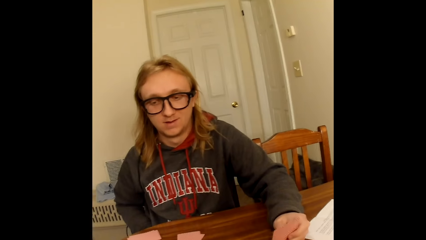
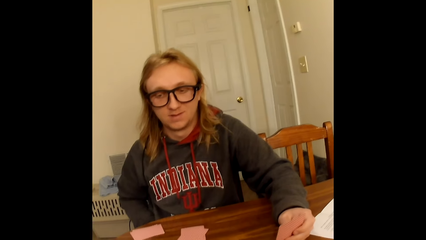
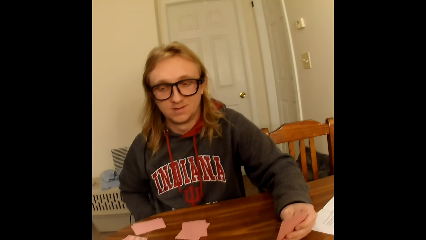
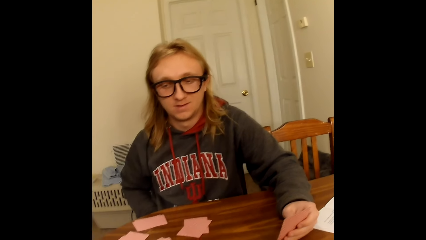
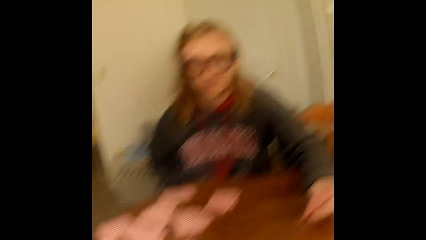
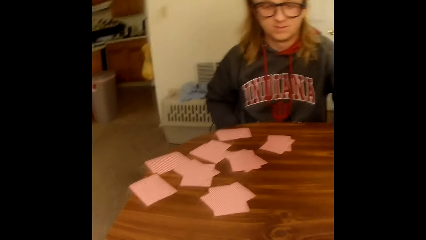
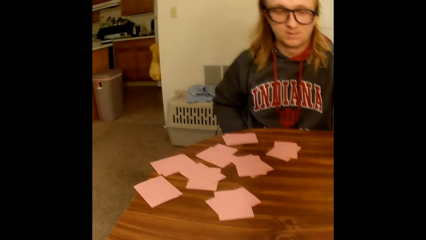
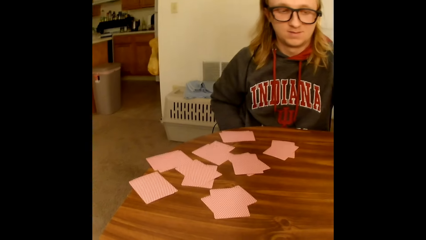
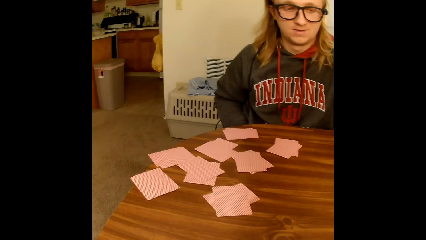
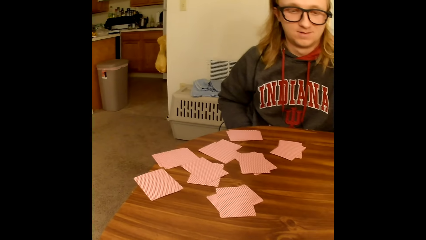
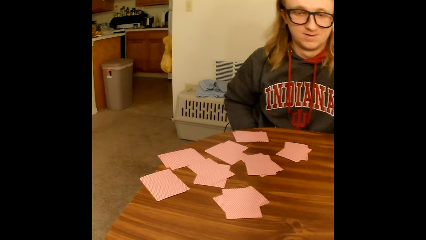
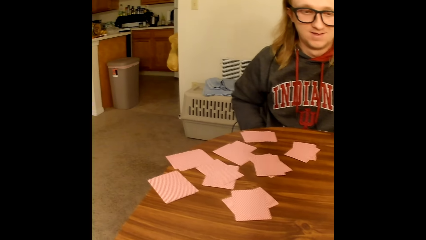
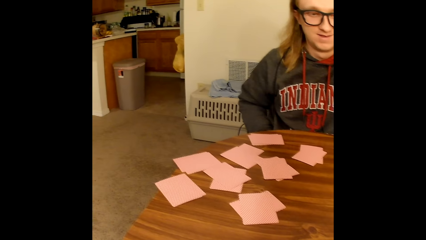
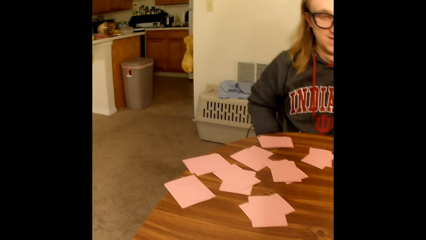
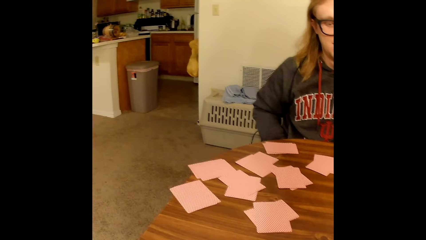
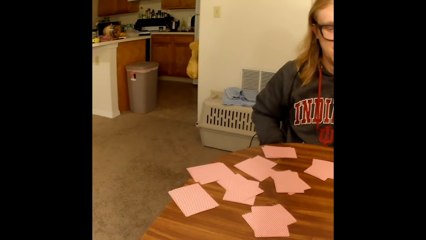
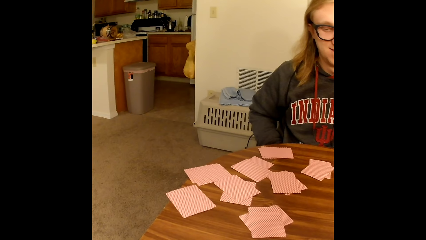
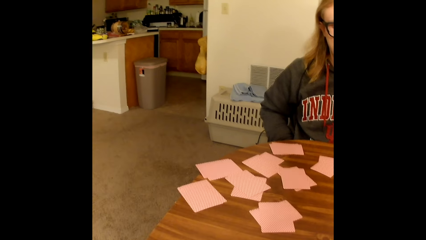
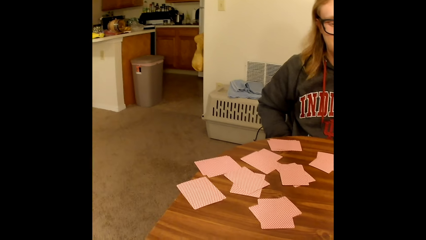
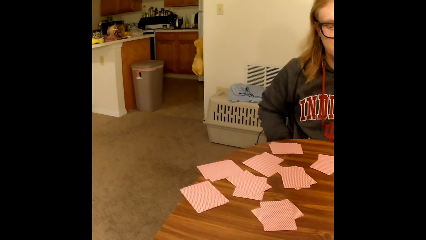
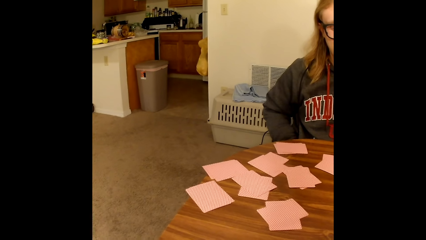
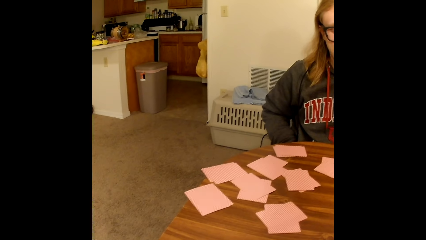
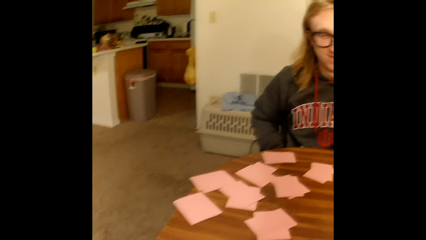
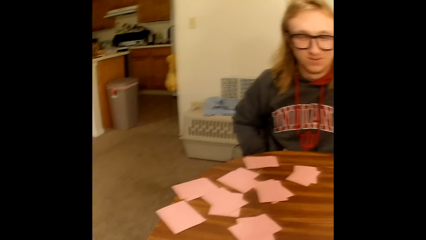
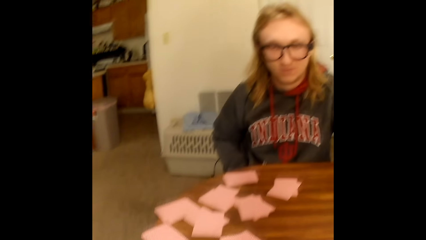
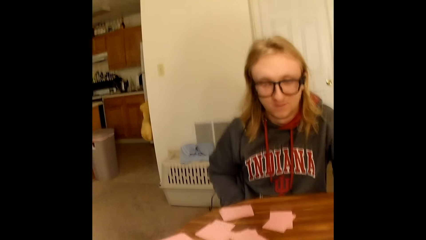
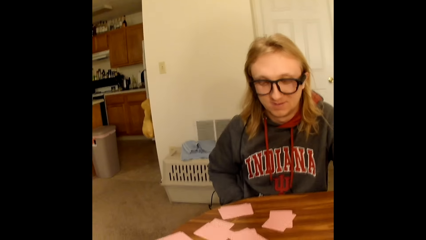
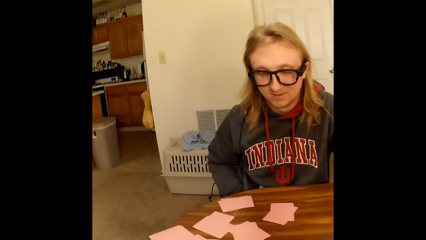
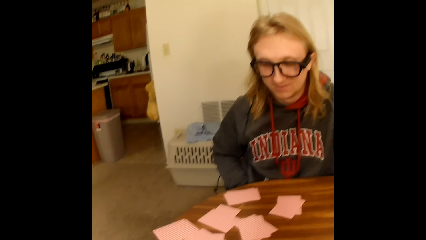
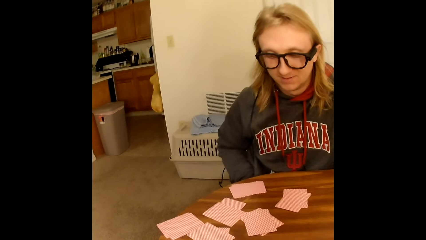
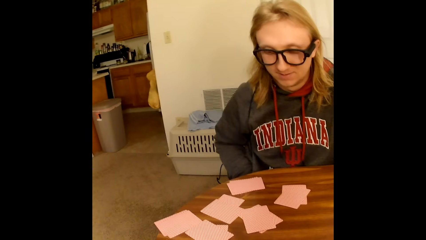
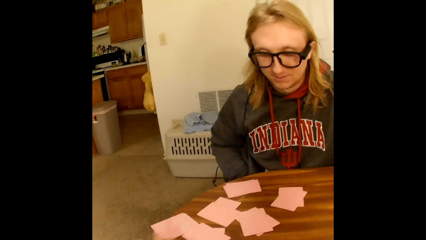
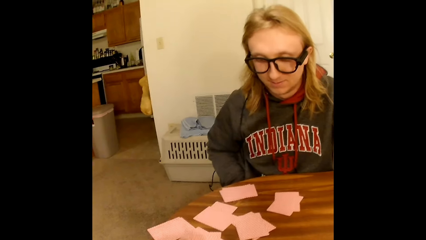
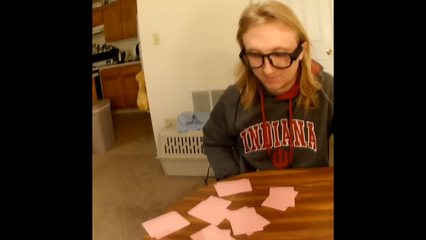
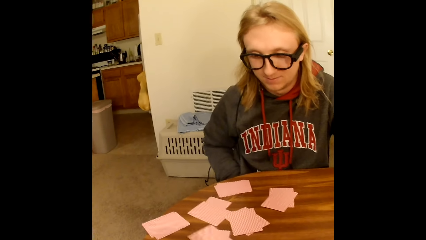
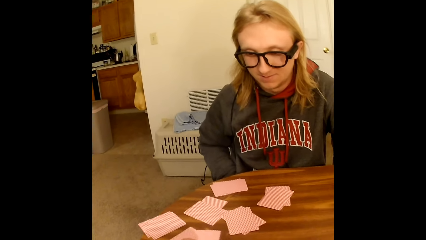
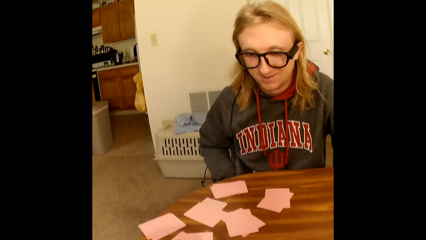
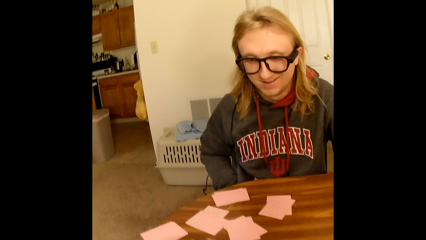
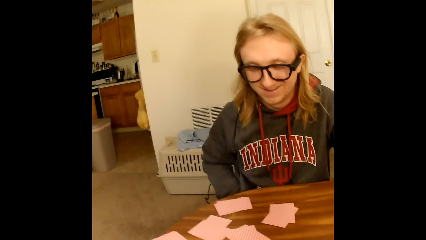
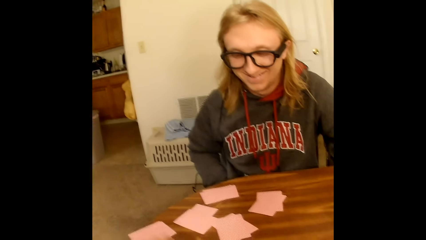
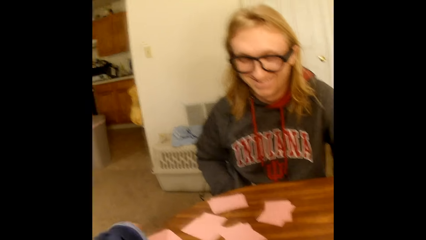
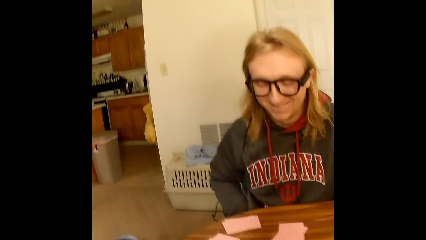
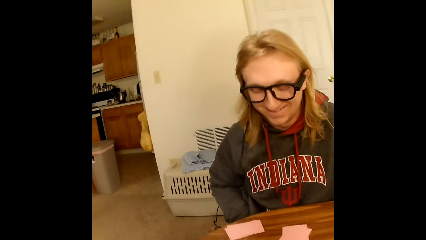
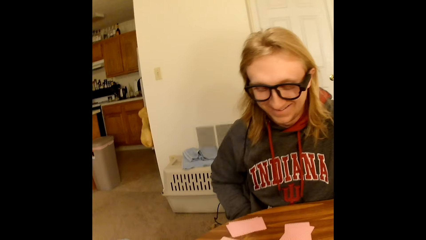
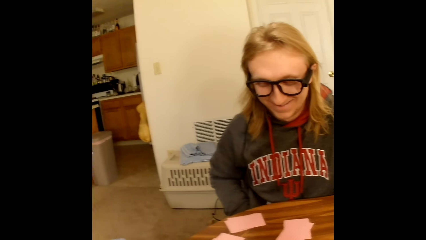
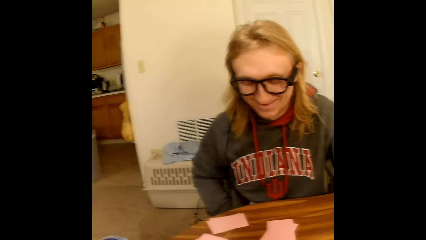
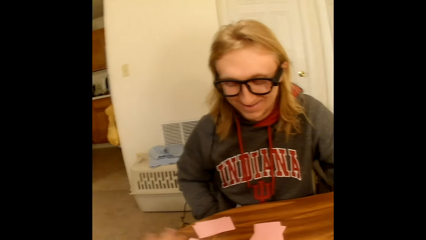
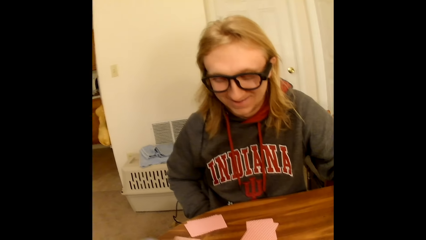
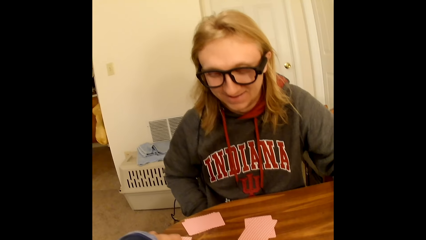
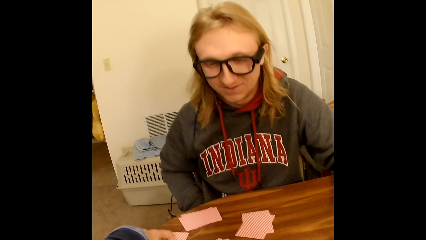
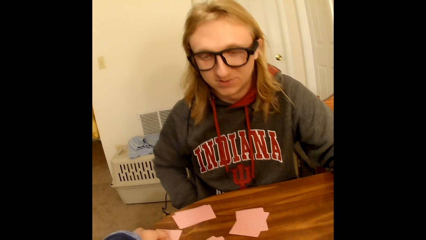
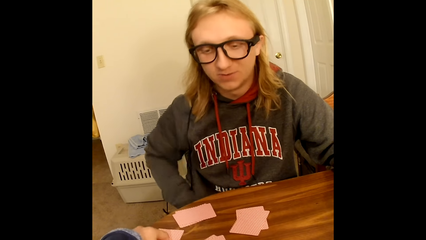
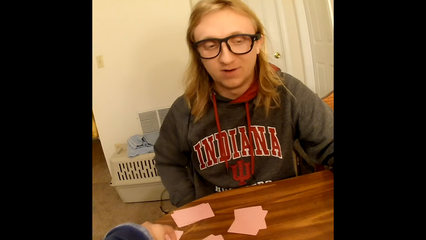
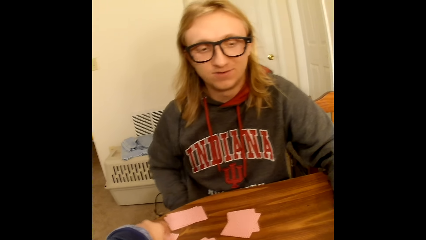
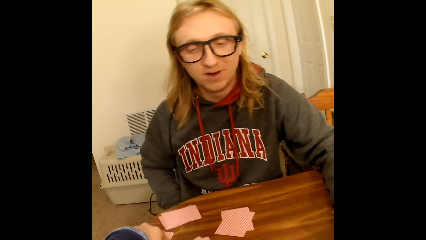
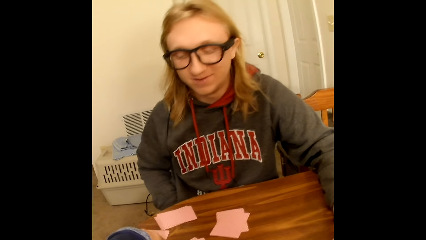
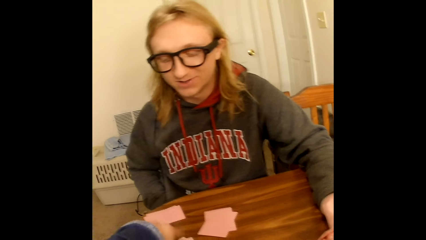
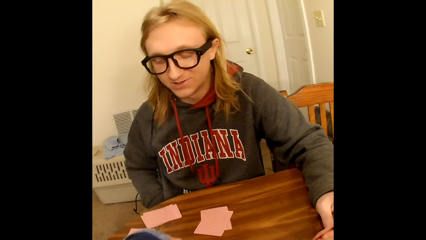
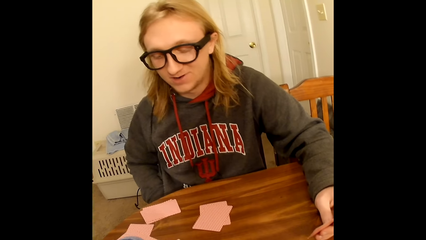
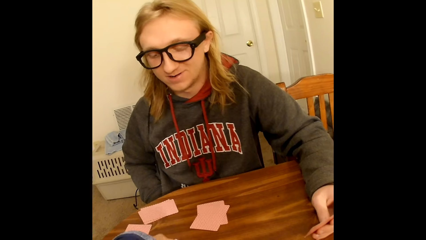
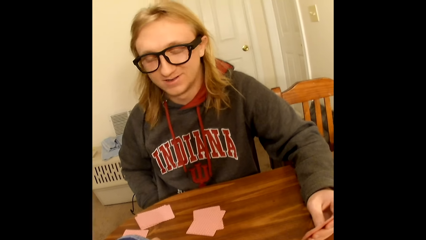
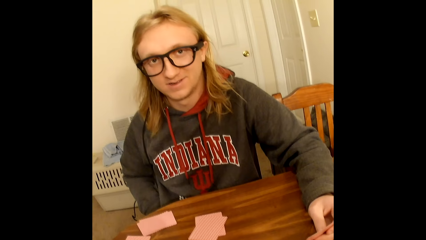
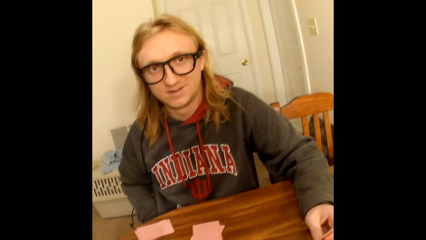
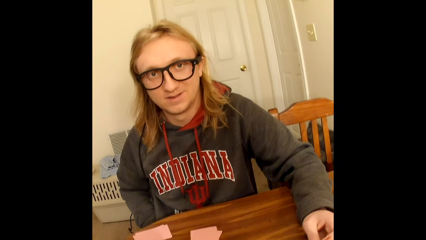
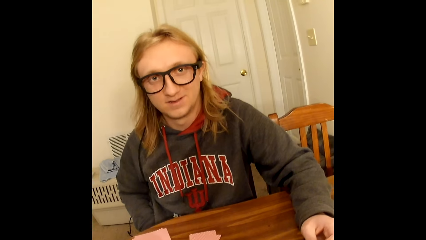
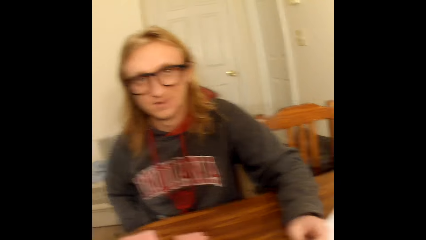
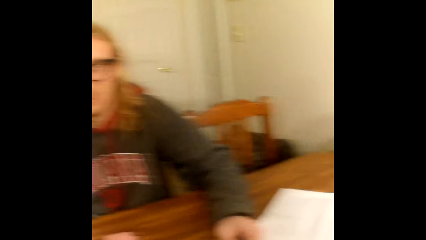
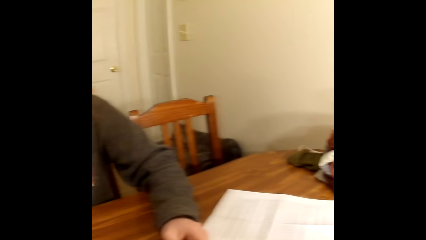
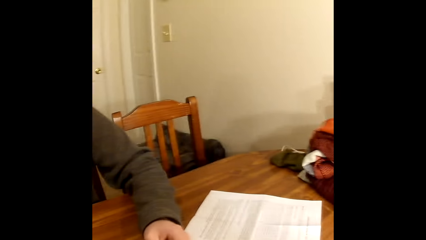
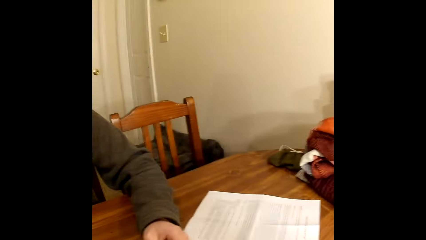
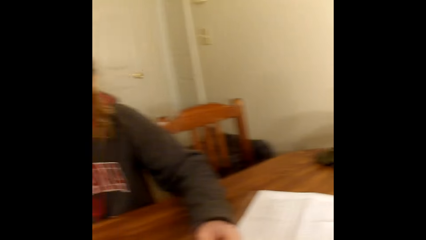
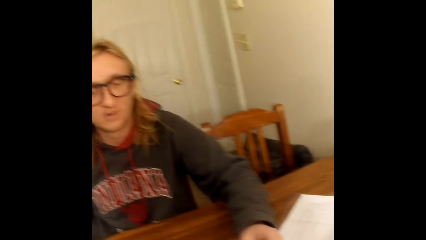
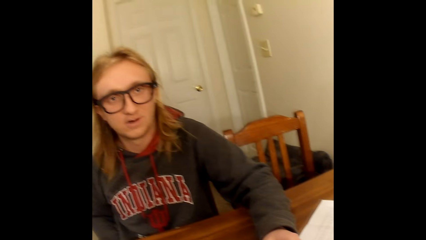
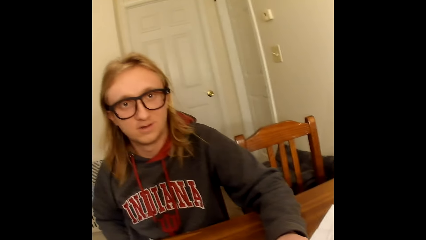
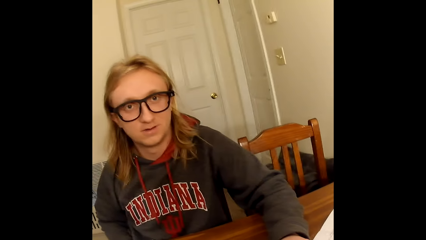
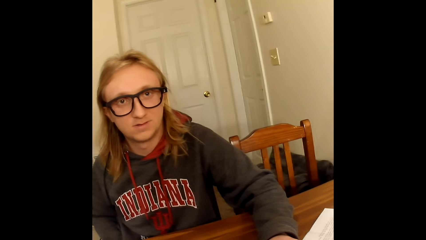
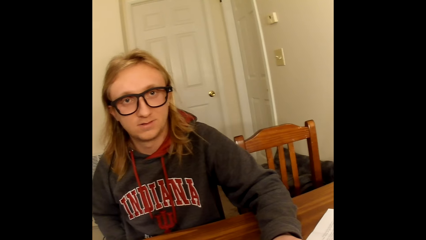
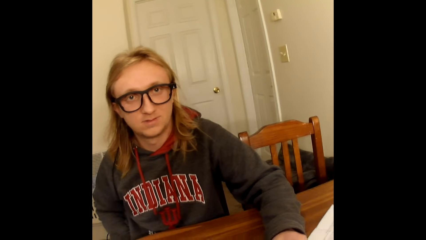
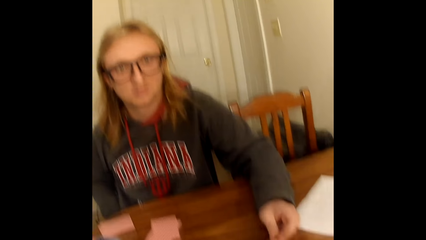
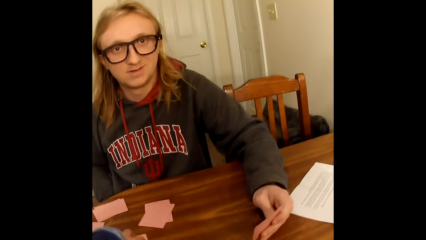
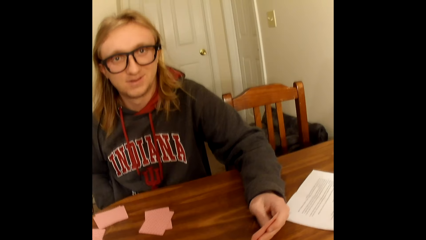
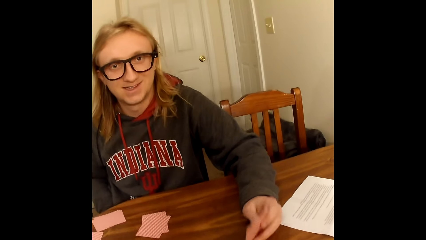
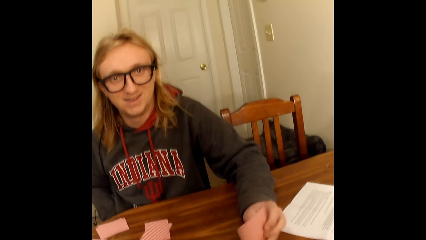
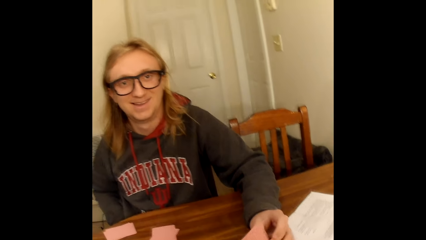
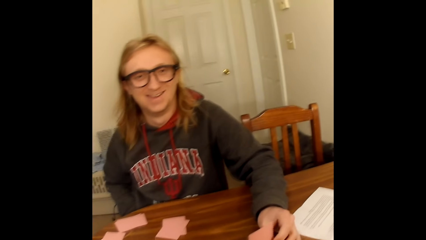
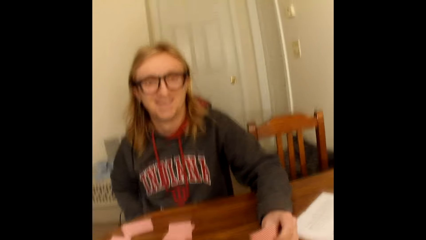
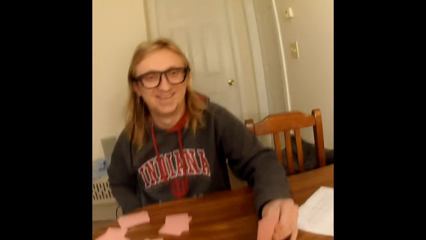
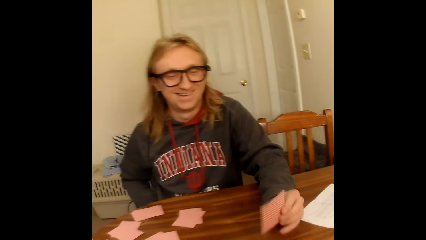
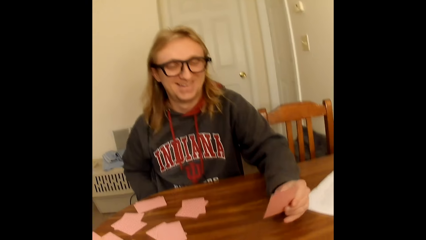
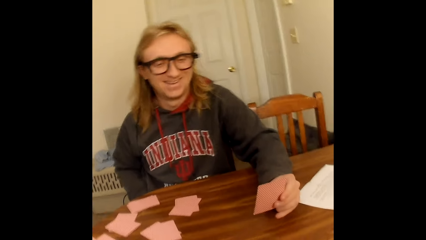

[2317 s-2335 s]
The camera wearer touches a deck of face down playing cards on the table with her left hand. A man speaks to the camera wearer. The man taps the table with the playing card in his left hand.
